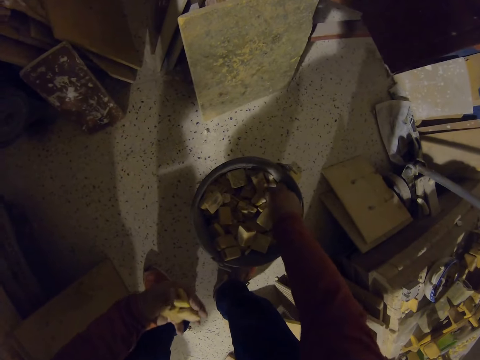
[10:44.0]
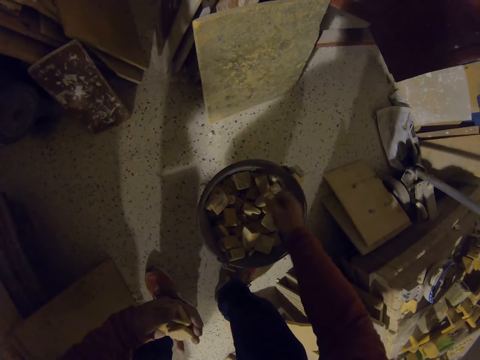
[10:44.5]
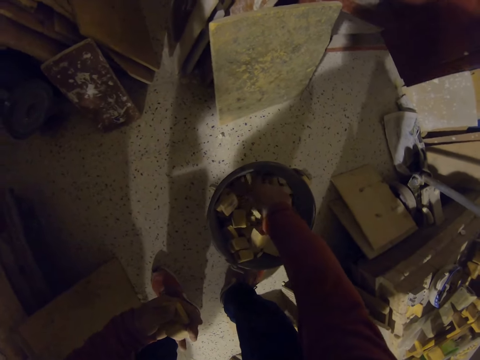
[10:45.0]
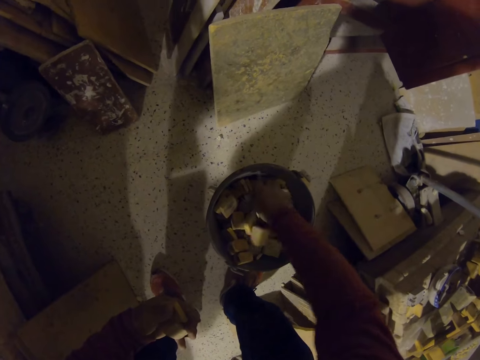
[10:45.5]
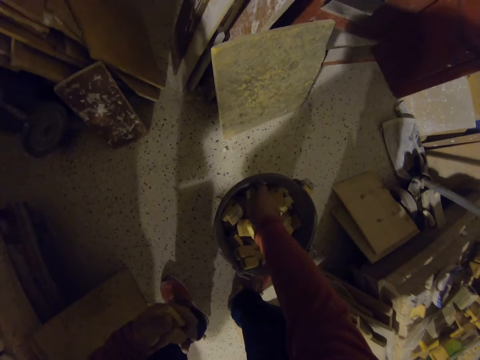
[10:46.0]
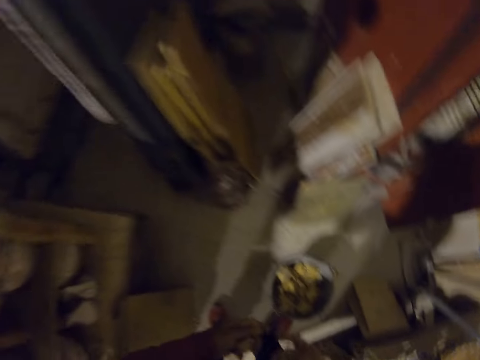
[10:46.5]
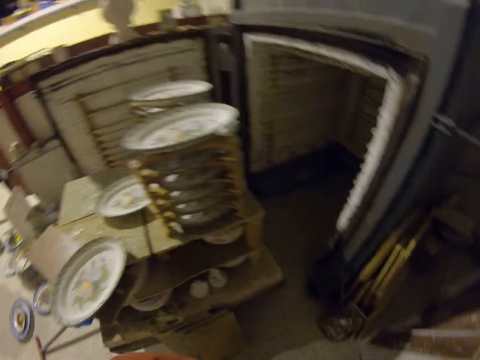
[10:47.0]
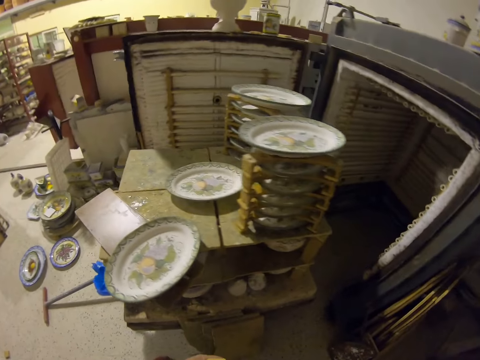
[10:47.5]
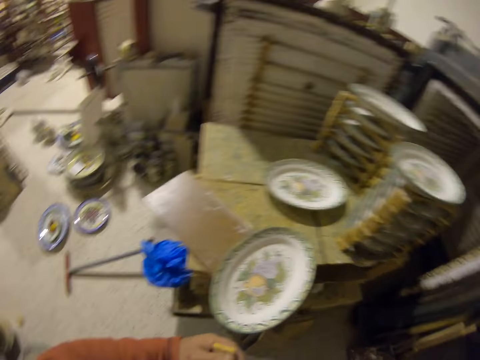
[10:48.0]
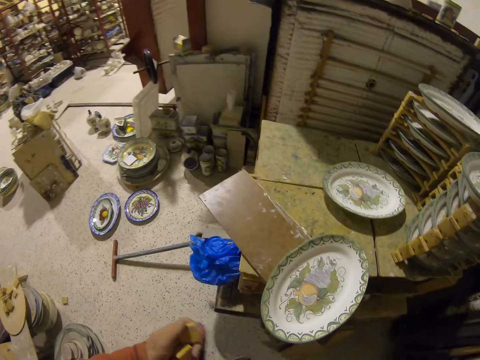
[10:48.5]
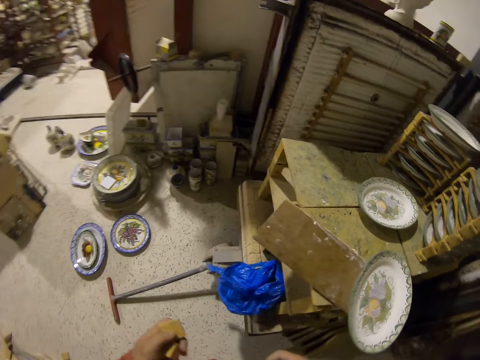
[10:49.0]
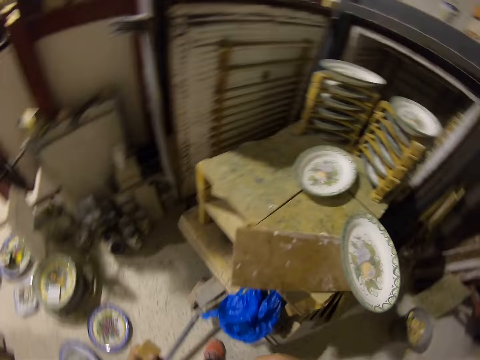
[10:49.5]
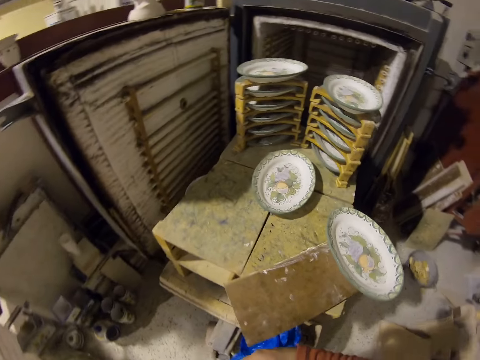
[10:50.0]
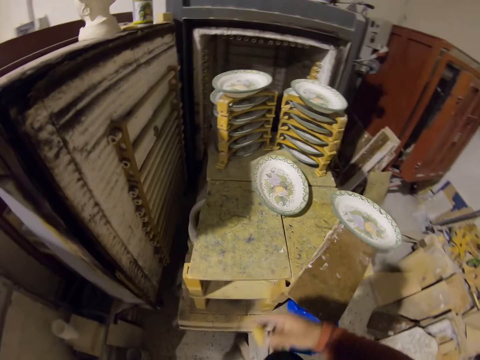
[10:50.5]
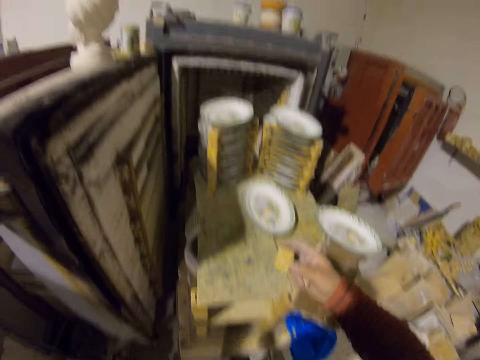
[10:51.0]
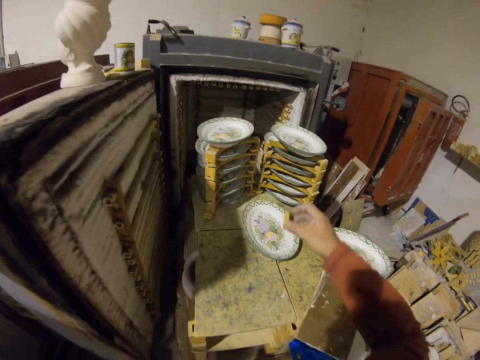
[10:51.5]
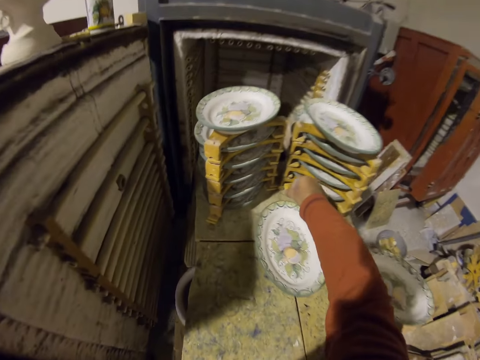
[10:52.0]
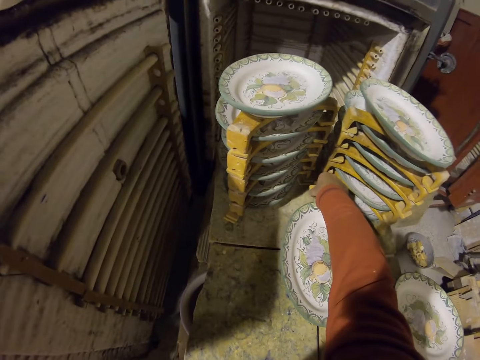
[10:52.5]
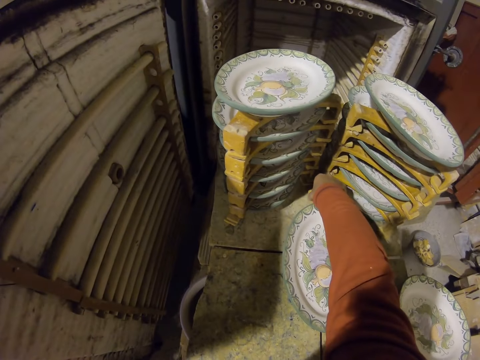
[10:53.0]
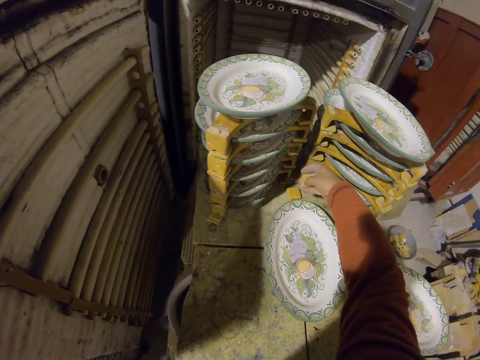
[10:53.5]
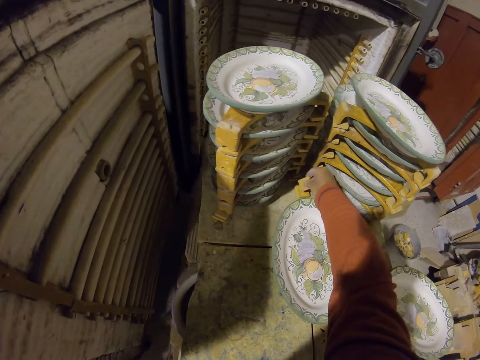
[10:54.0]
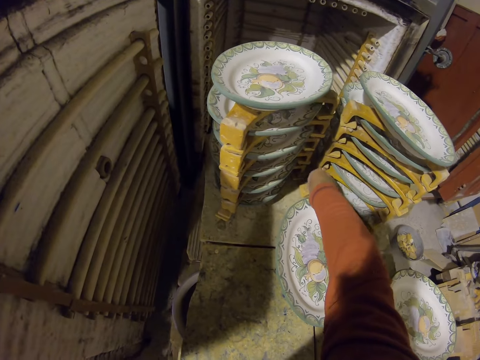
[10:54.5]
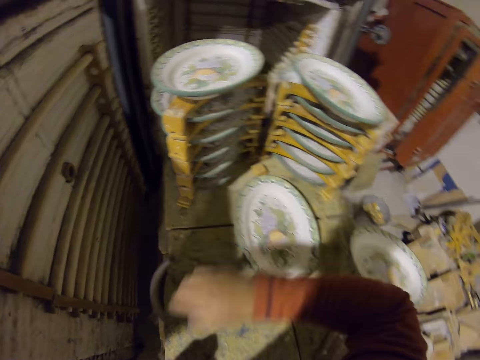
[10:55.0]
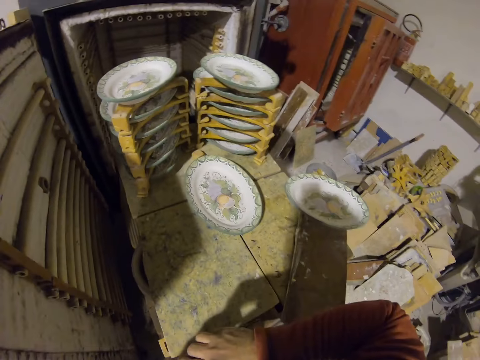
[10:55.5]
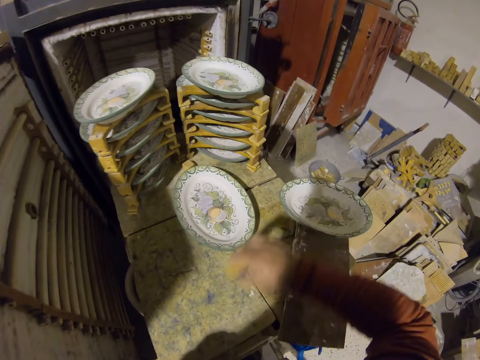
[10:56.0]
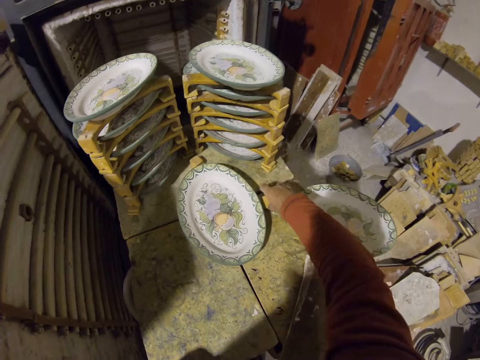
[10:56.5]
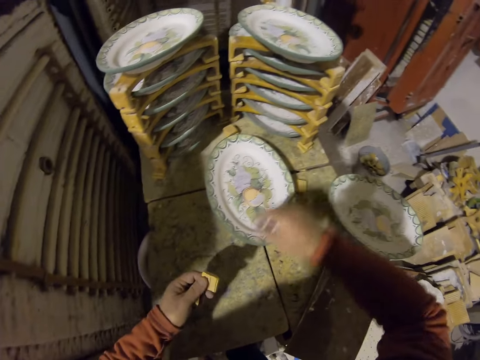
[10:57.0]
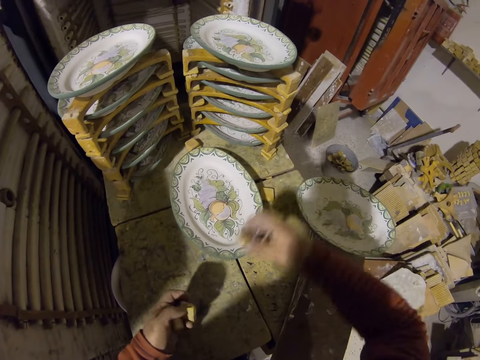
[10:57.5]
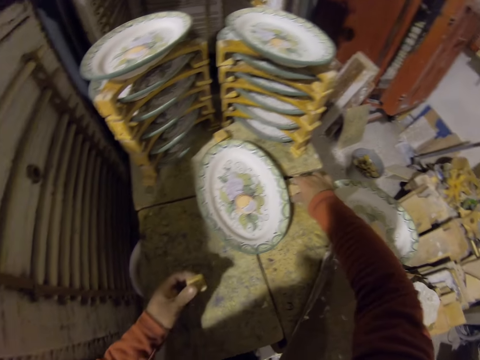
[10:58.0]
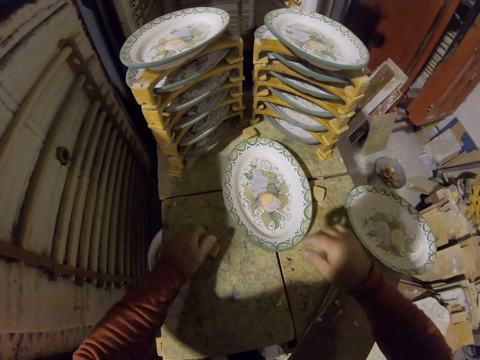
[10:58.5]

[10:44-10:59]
The camera wearer places the wood pieces beside the plate on the table.

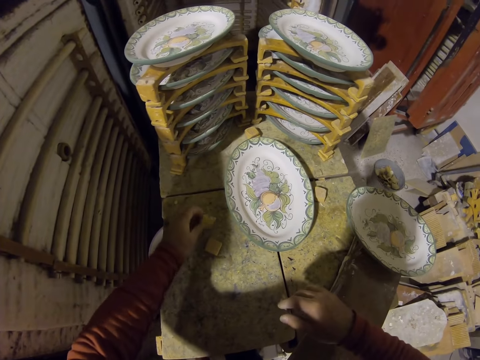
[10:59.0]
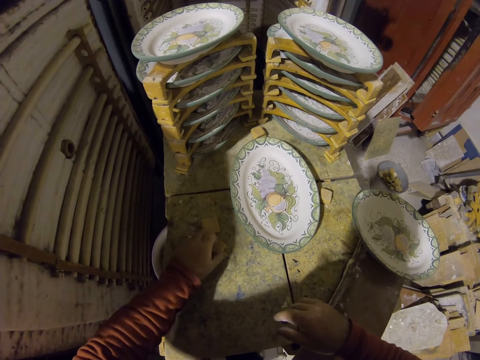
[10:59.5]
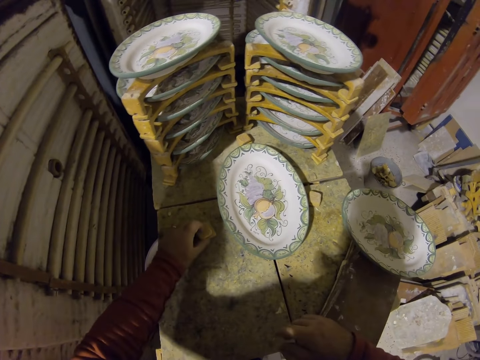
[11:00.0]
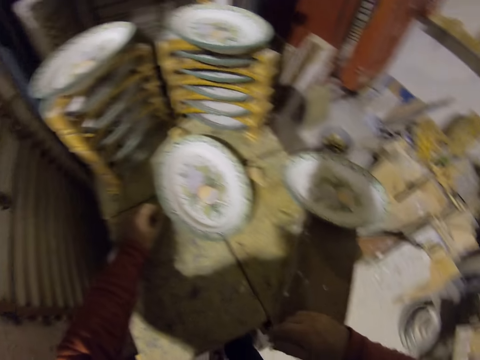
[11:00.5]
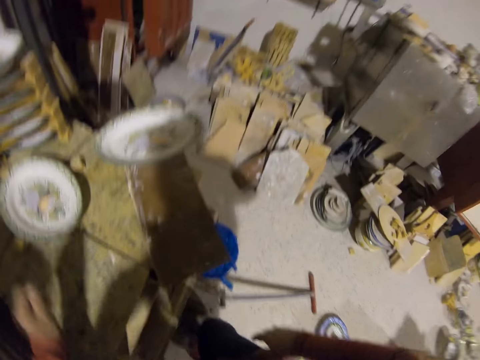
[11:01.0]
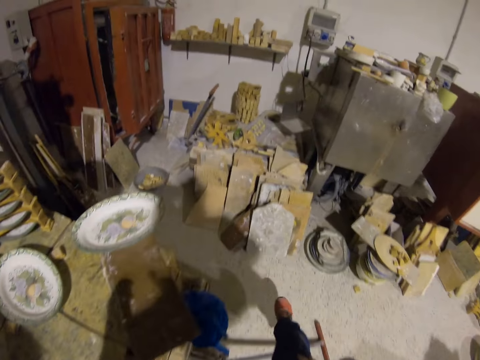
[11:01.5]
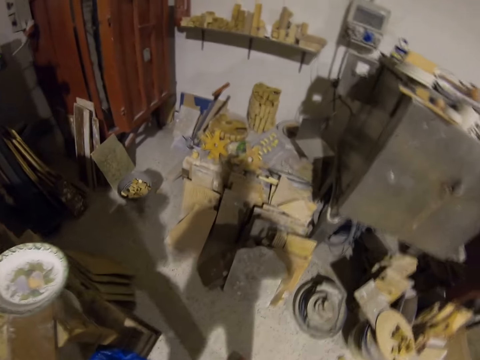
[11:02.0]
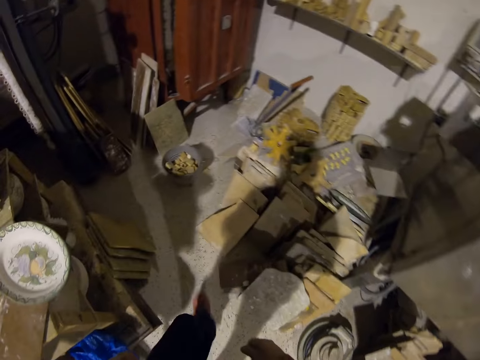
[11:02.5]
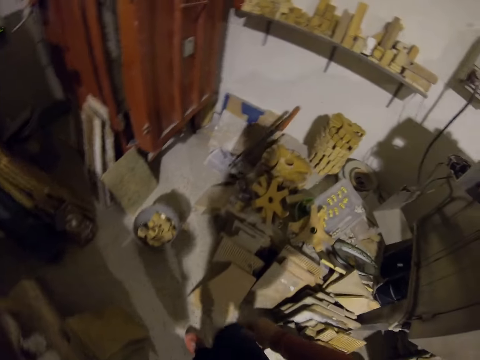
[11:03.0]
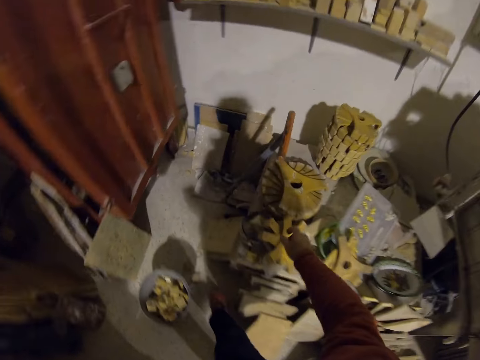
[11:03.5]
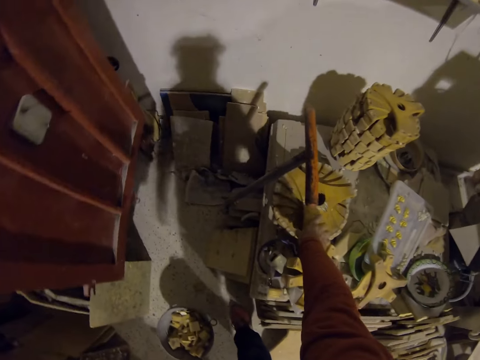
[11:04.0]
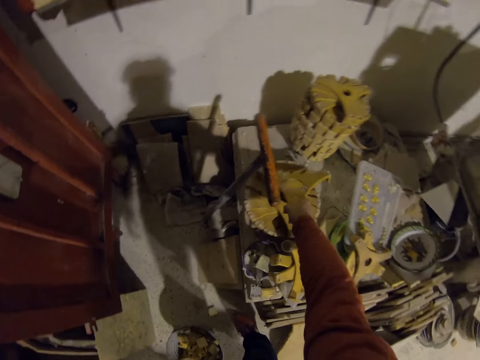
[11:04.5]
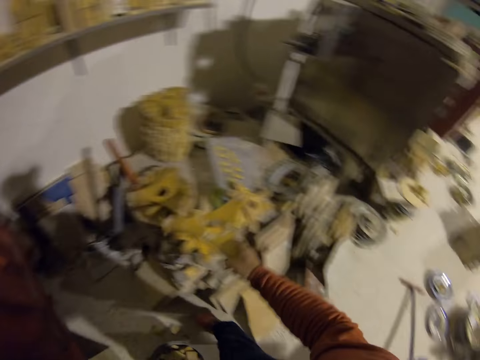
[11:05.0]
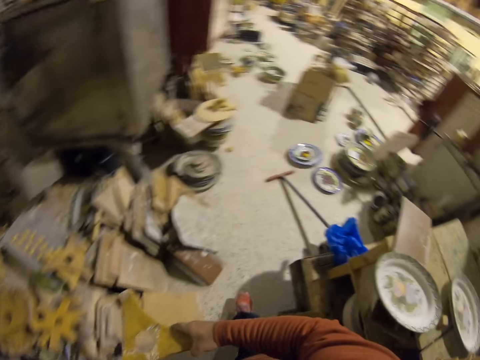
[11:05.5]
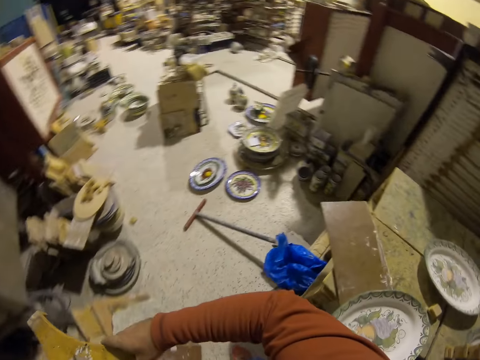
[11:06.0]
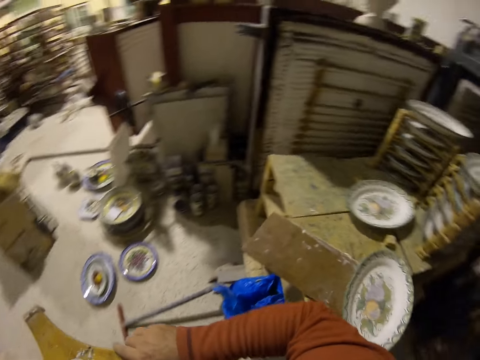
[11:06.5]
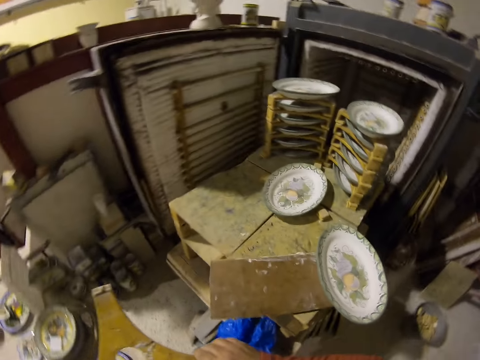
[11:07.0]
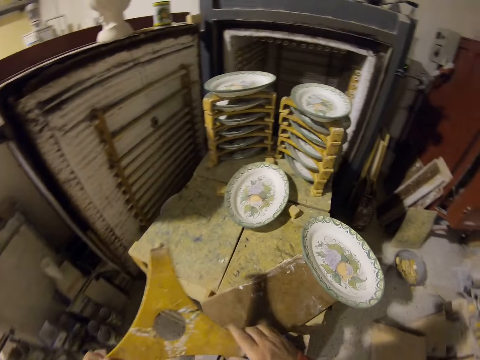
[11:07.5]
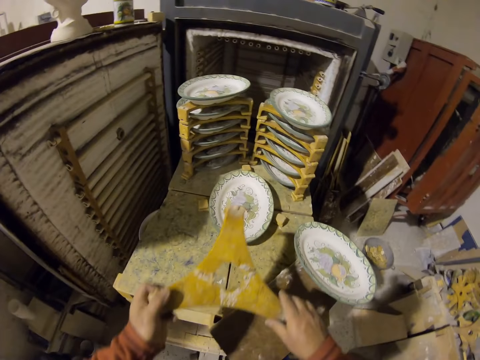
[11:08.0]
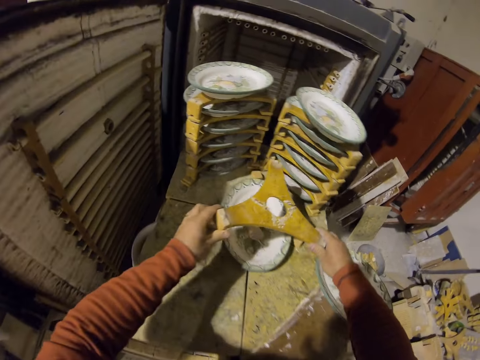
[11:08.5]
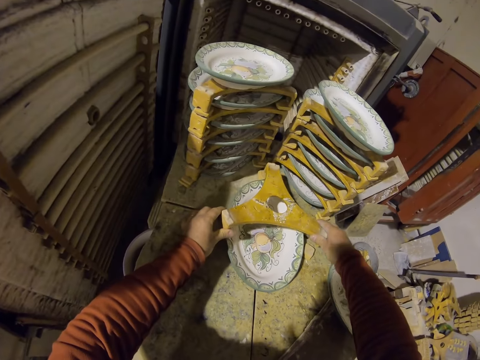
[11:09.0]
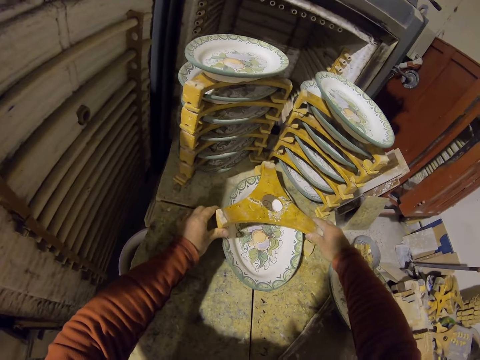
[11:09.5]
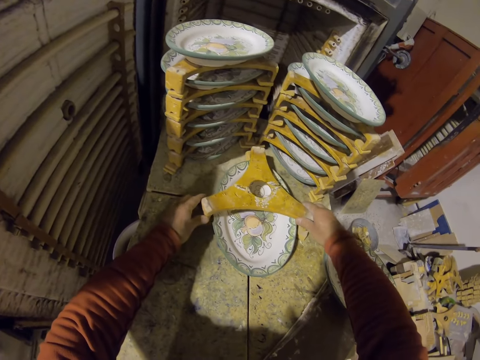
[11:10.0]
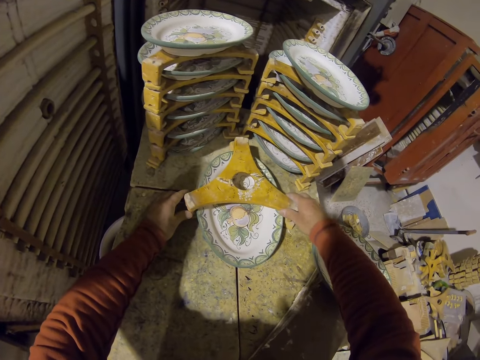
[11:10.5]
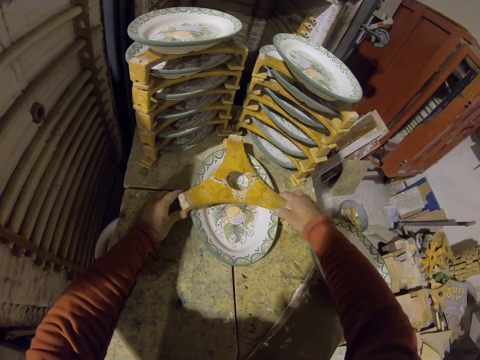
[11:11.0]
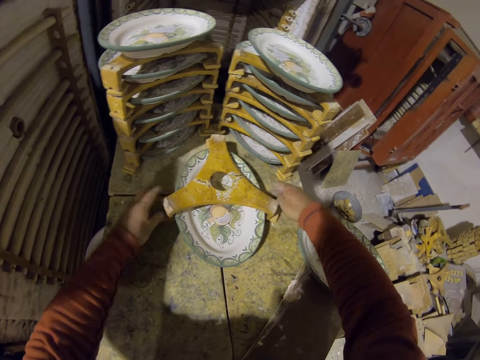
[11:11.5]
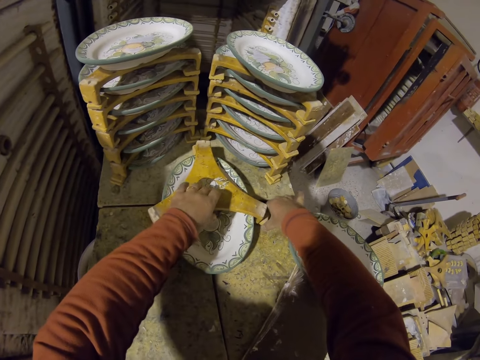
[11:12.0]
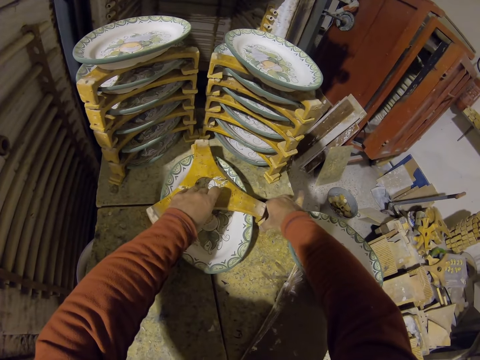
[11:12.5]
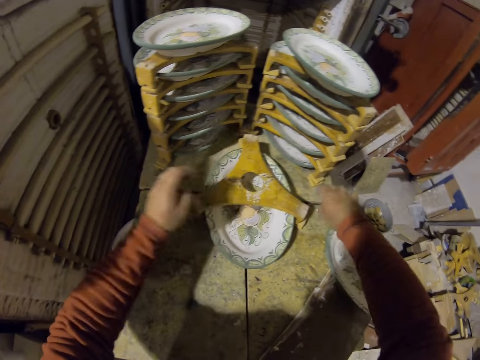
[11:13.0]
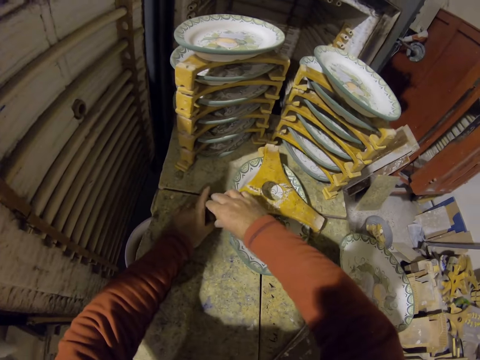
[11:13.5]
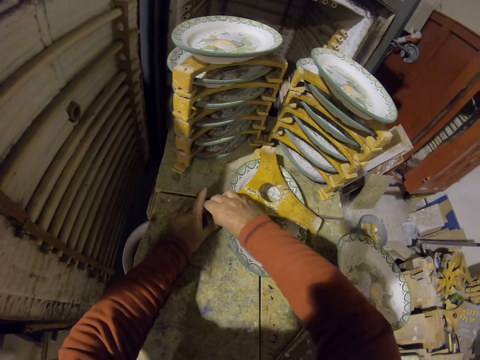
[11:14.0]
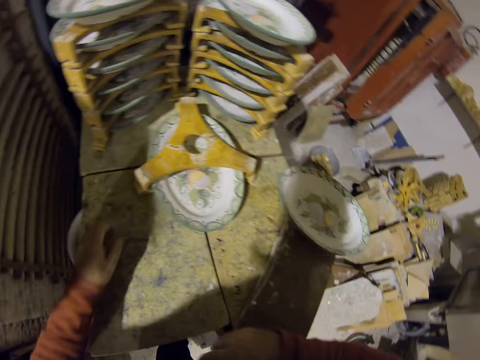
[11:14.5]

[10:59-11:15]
The camera wearer picks up a wood stamp or part of a shelf. They place the stamp over the plate. They make a shelf.
